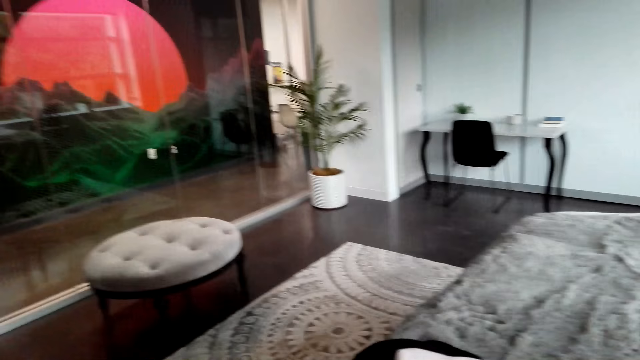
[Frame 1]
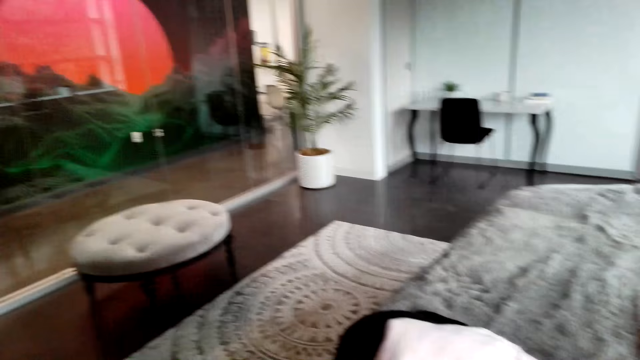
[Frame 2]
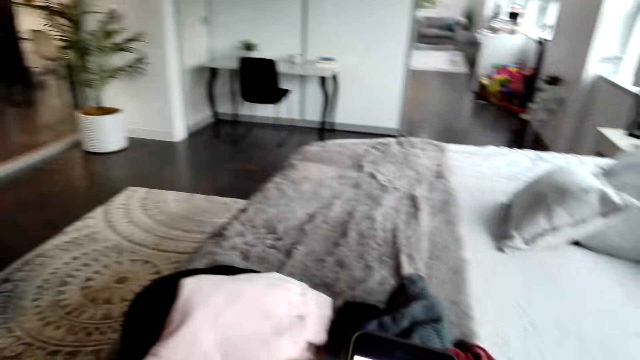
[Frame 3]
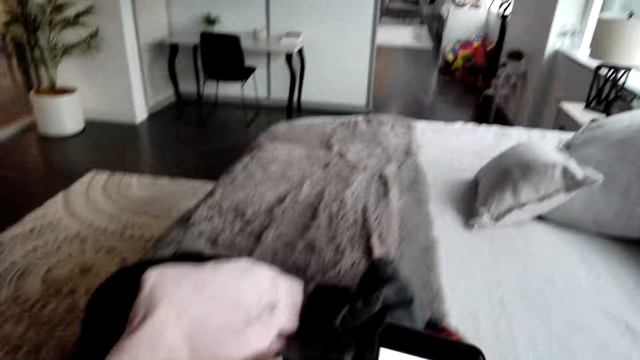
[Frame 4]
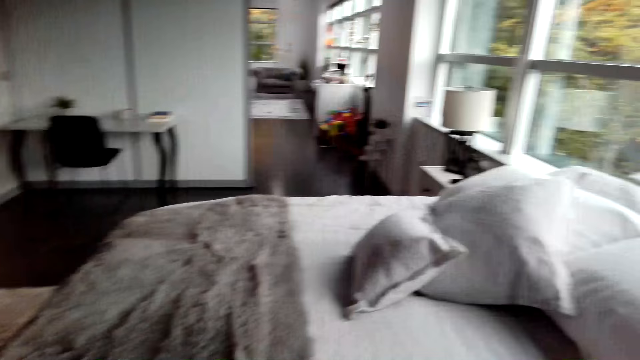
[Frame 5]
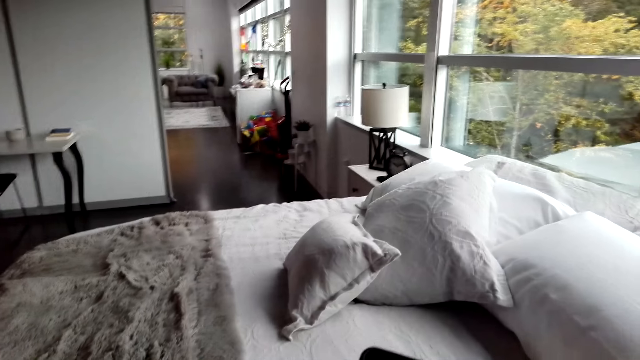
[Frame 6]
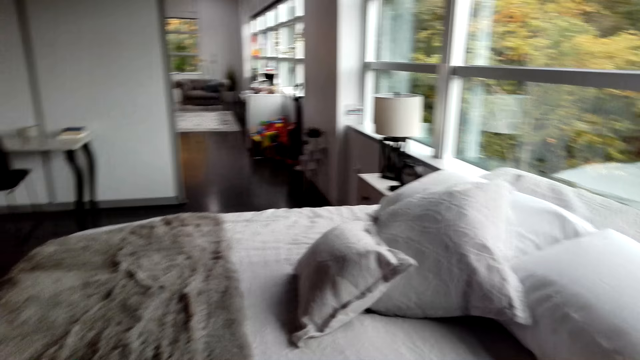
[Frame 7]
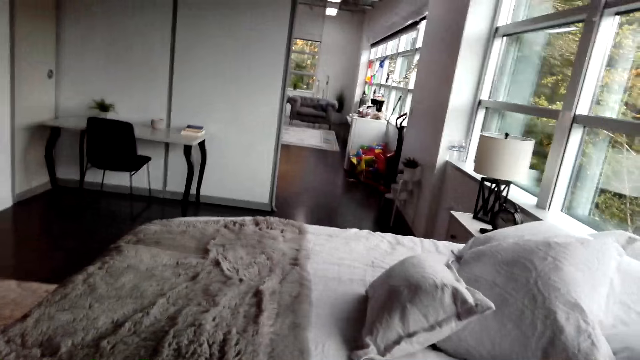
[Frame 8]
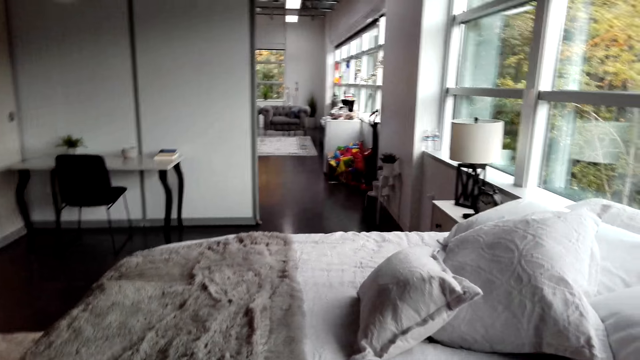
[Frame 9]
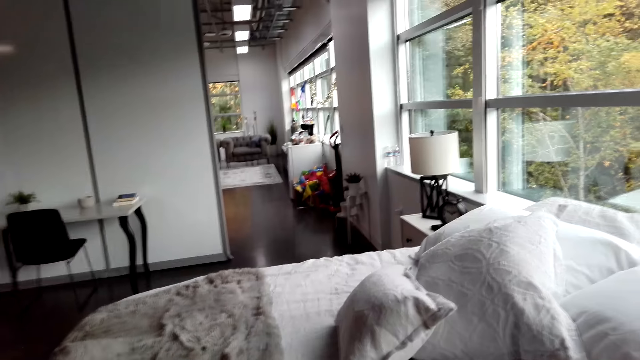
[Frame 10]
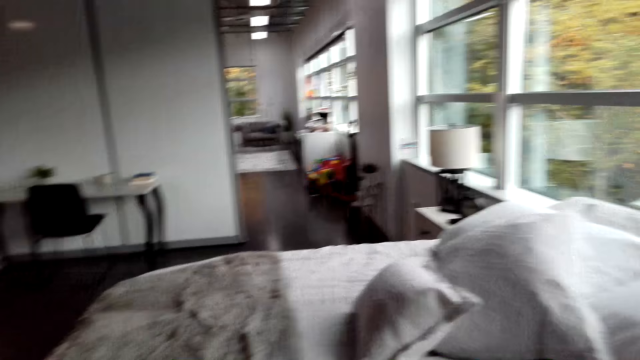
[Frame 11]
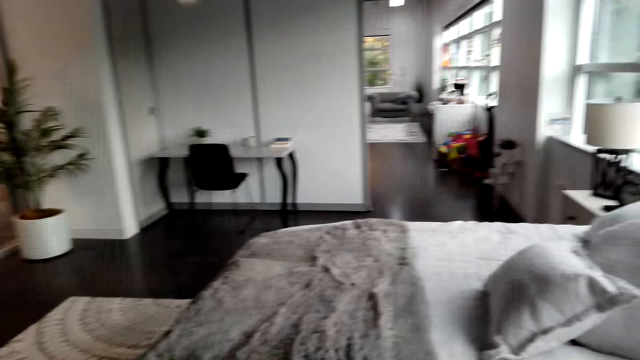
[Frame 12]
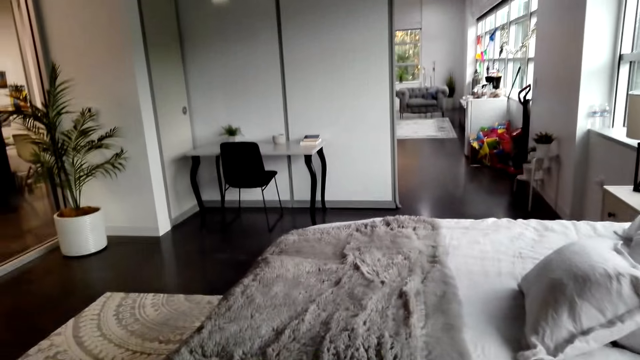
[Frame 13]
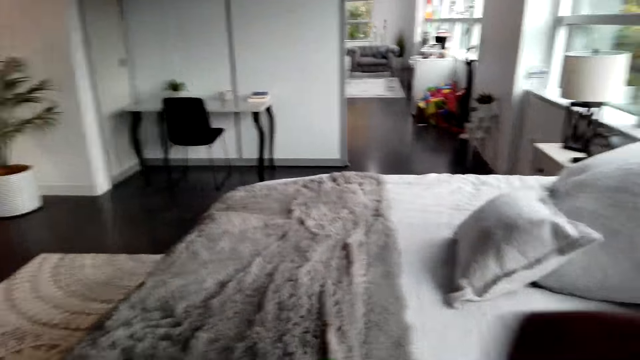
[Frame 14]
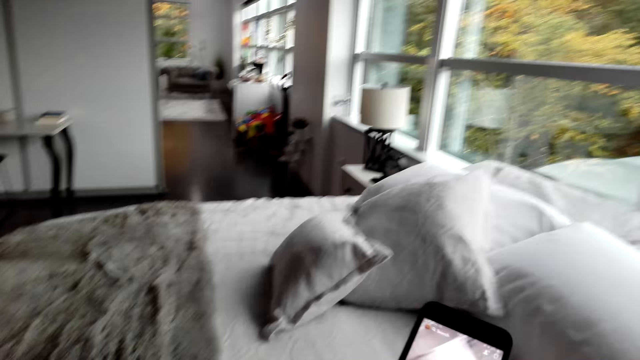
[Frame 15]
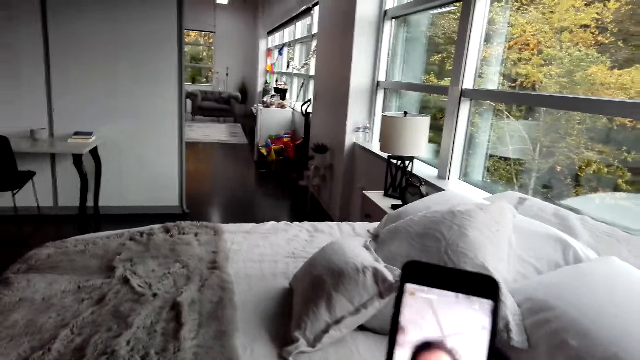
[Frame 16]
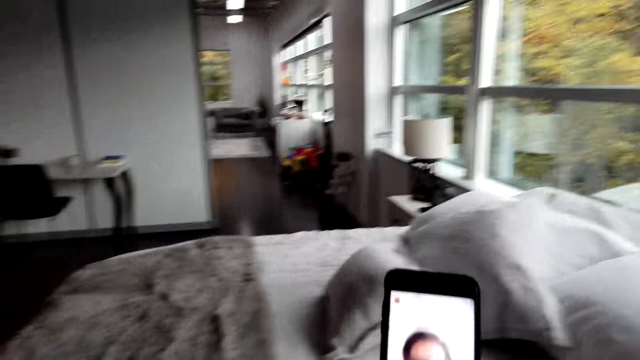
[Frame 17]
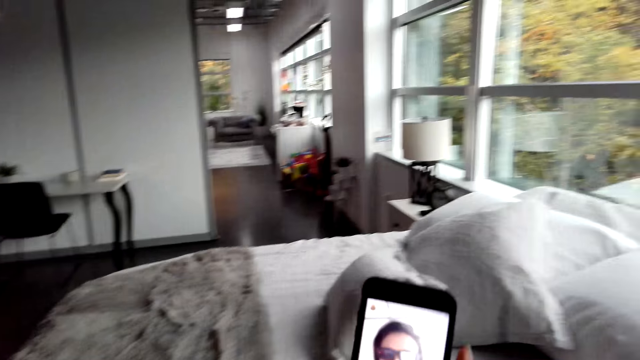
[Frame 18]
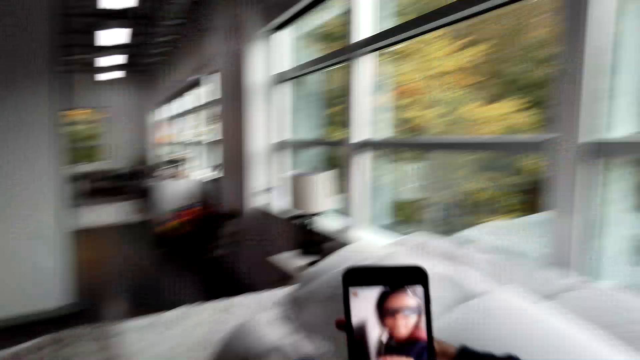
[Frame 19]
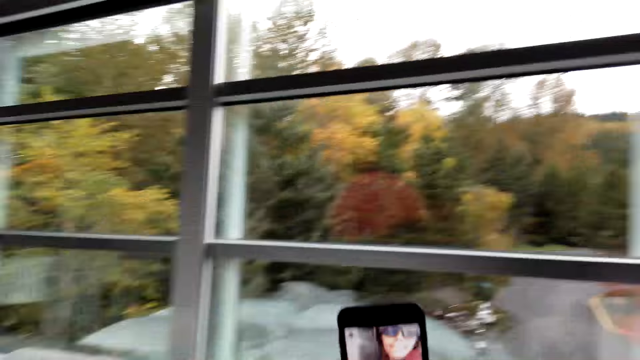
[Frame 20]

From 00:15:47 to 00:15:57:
The camera wearer moves the hand. They operate the phone. They pick up the phone.

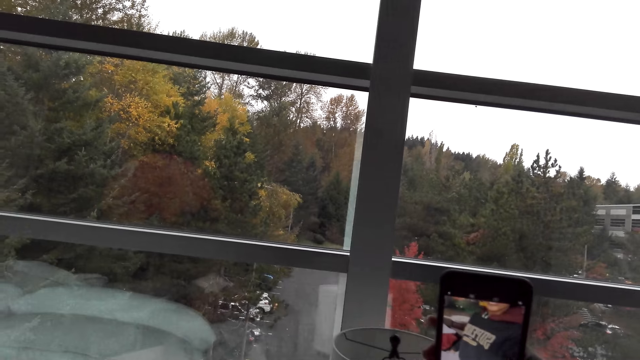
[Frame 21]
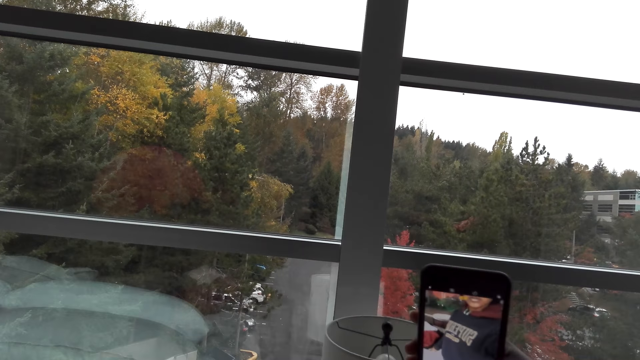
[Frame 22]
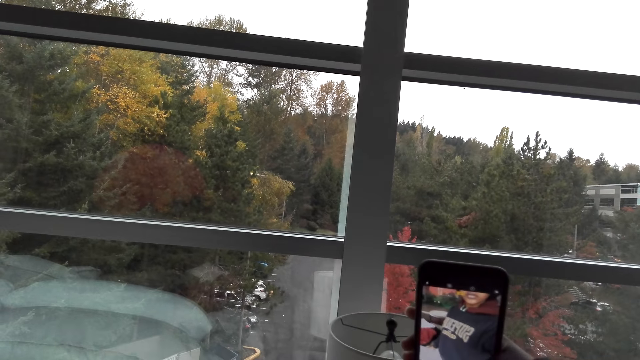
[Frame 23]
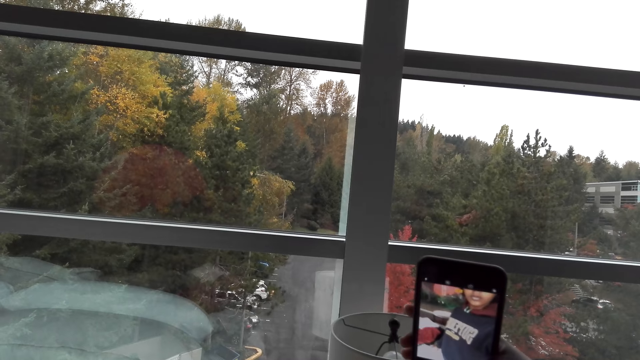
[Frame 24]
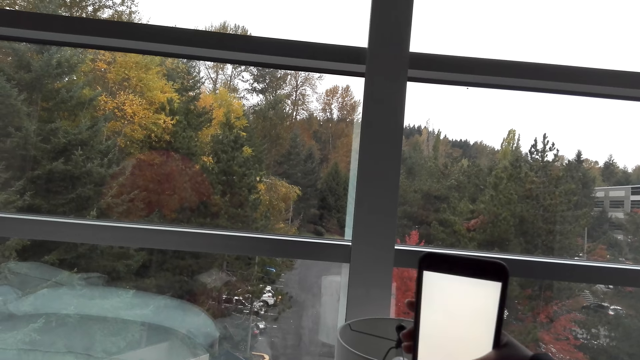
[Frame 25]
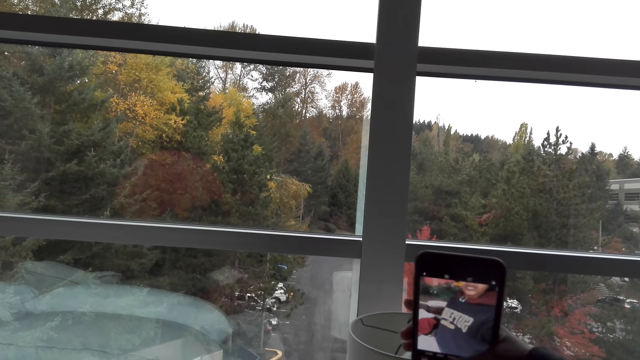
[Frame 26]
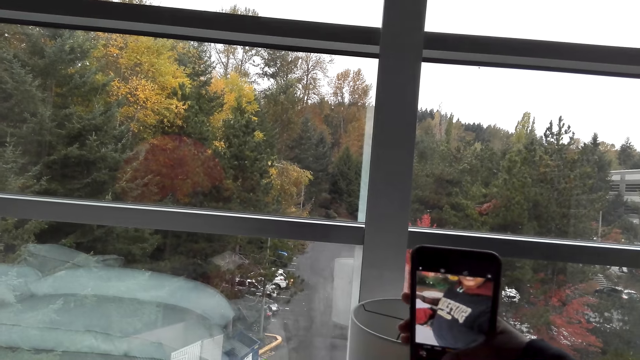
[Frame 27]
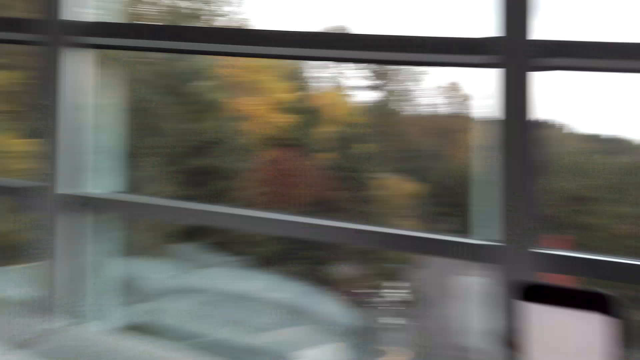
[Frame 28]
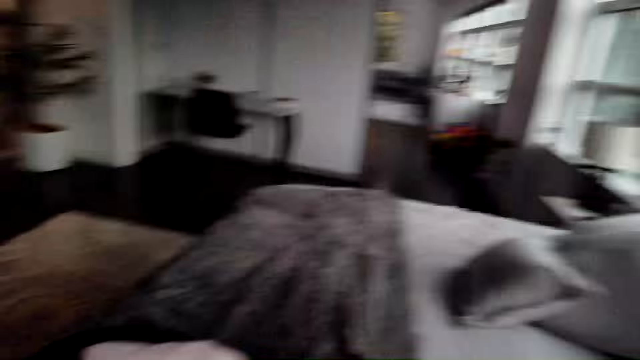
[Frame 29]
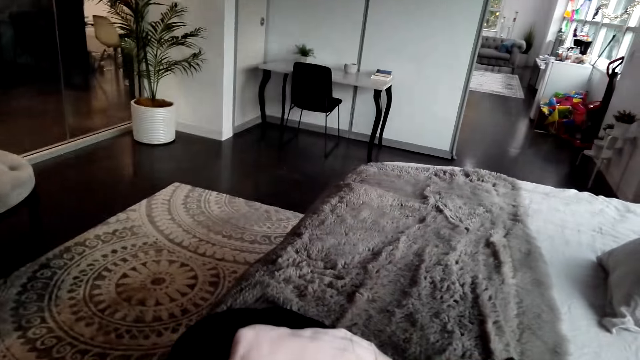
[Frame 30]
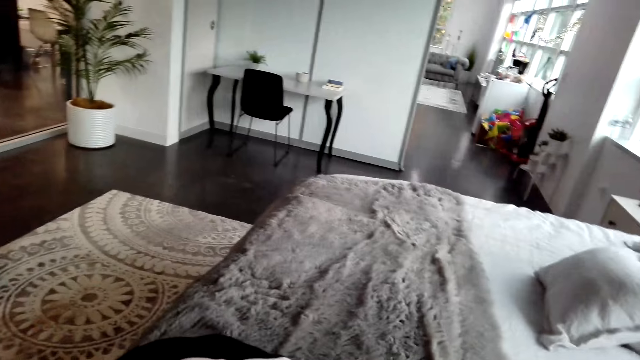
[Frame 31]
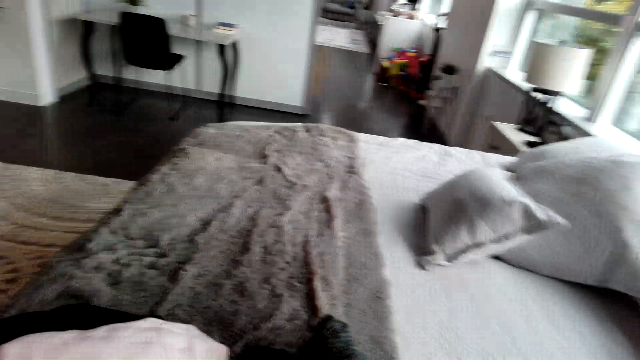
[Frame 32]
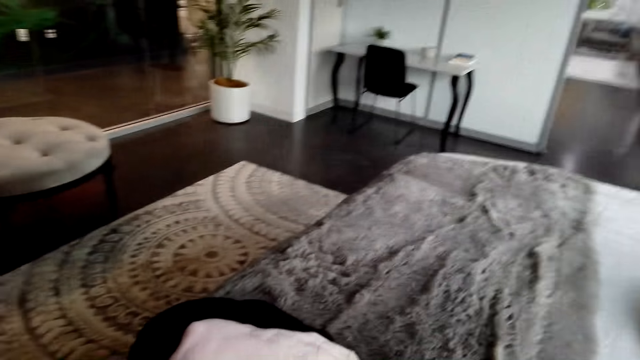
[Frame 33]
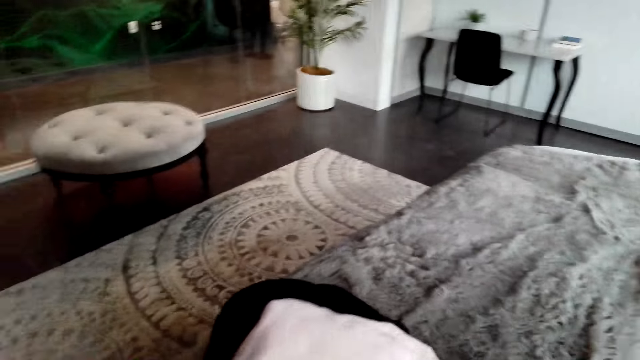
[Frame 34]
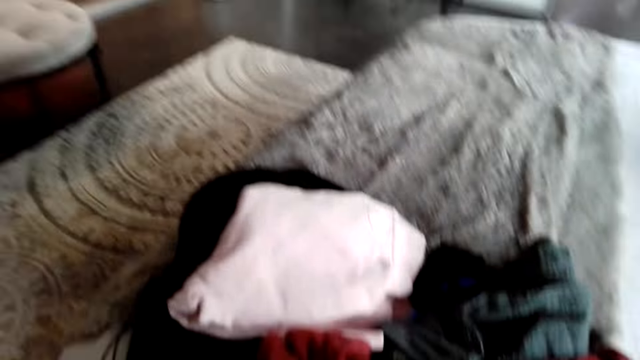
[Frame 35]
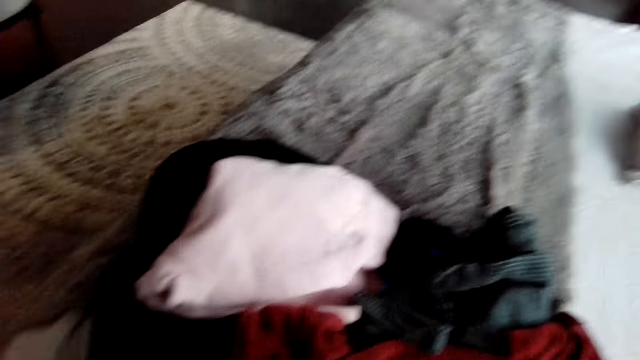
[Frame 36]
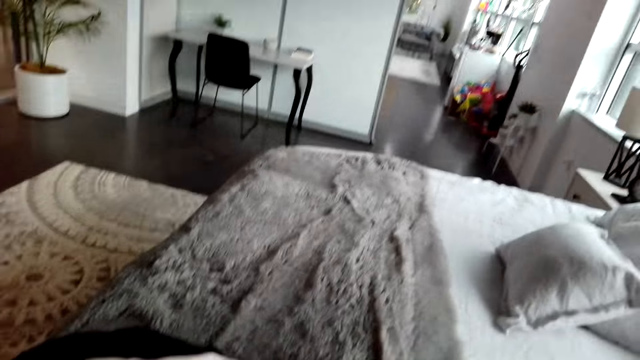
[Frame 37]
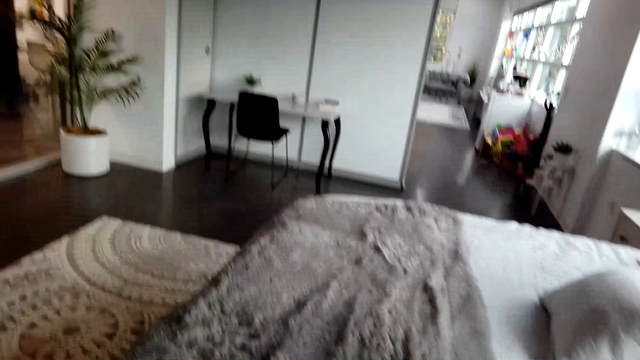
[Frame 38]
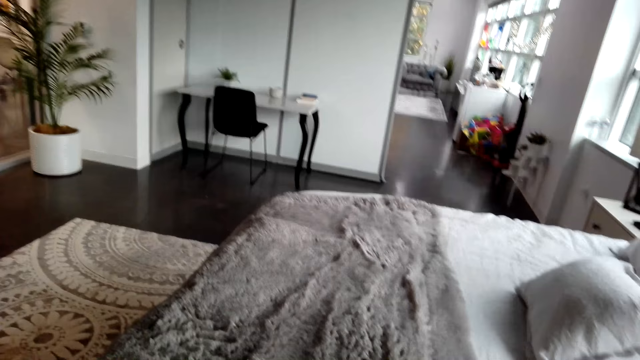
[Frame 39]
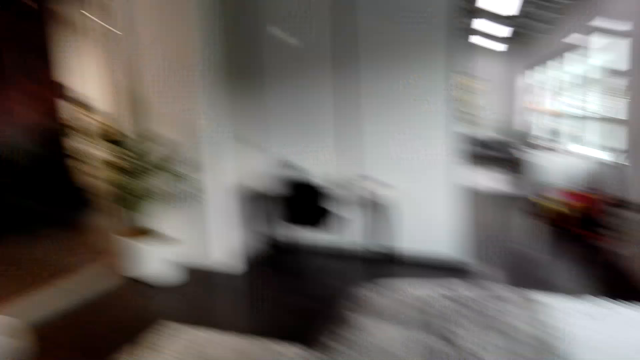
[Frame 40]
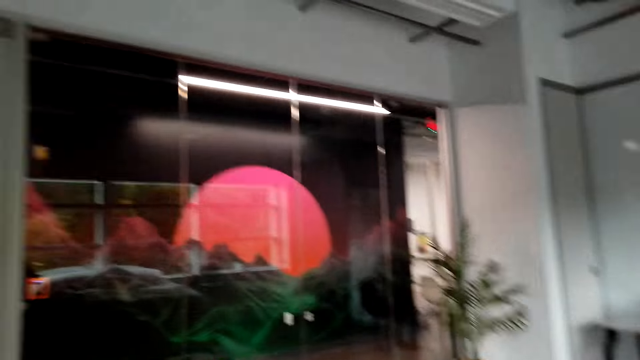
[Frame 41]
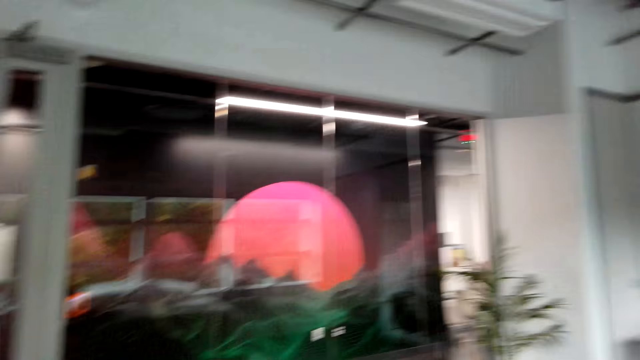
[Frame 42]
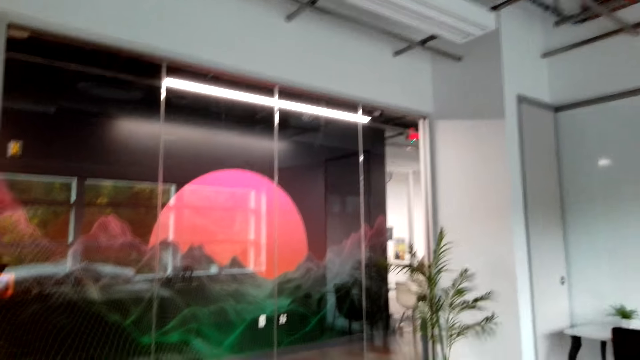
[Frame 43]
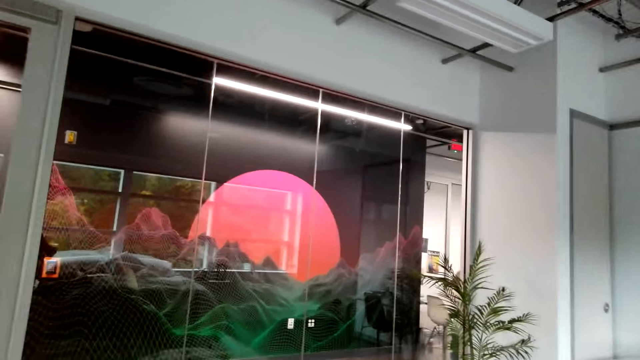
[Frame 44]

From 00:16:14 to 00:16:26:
The camera wearer takes photos. They do something.
